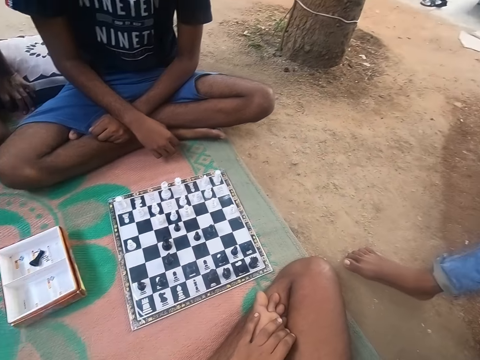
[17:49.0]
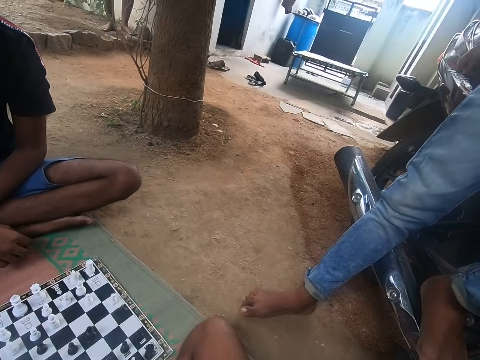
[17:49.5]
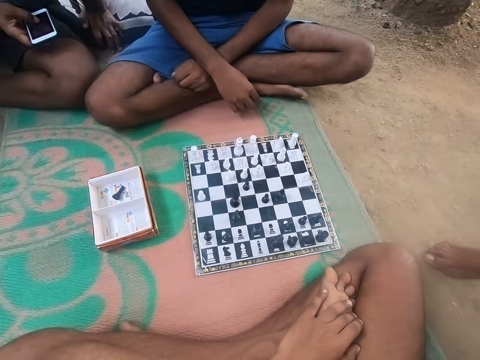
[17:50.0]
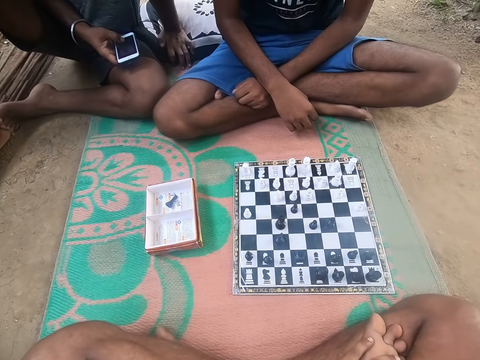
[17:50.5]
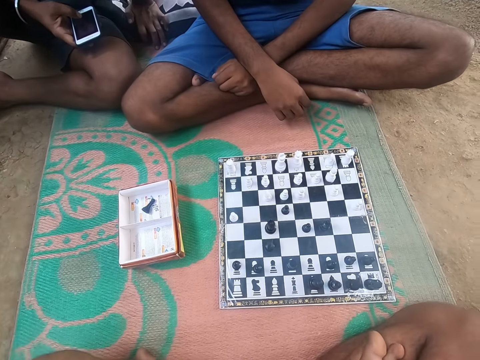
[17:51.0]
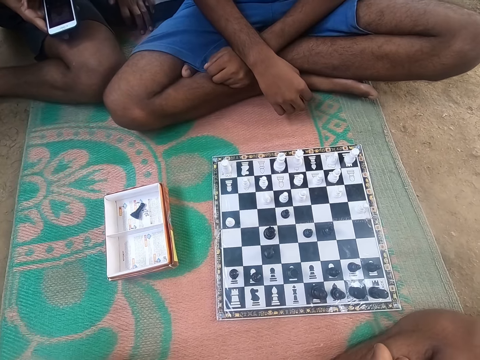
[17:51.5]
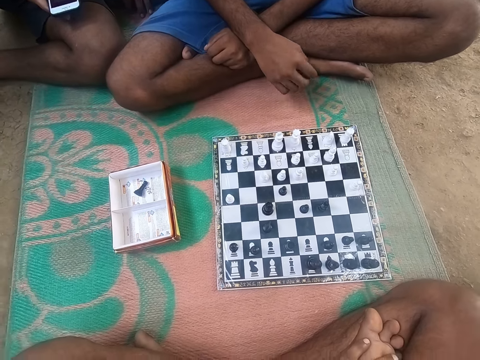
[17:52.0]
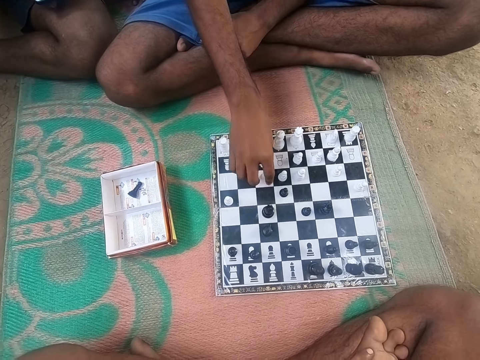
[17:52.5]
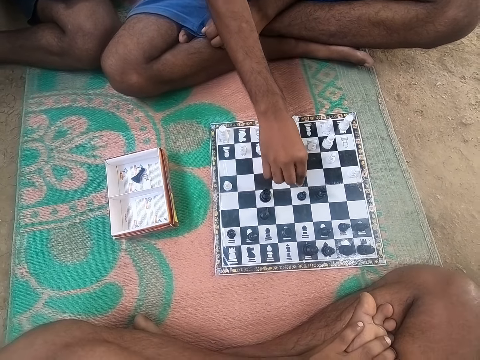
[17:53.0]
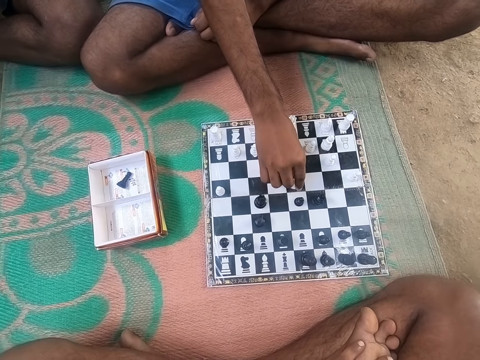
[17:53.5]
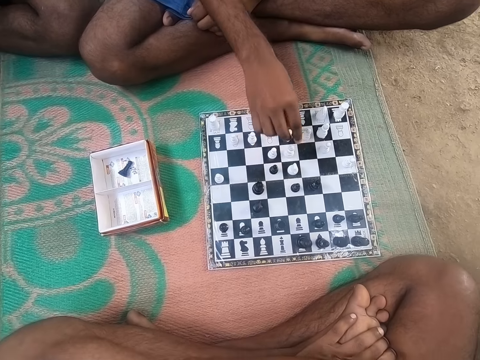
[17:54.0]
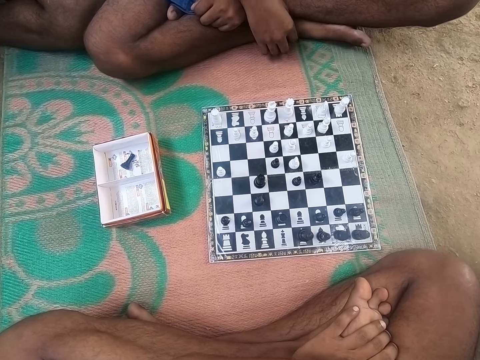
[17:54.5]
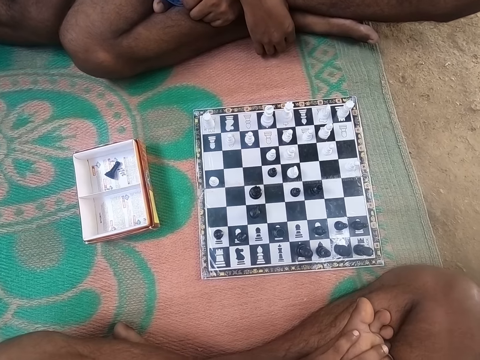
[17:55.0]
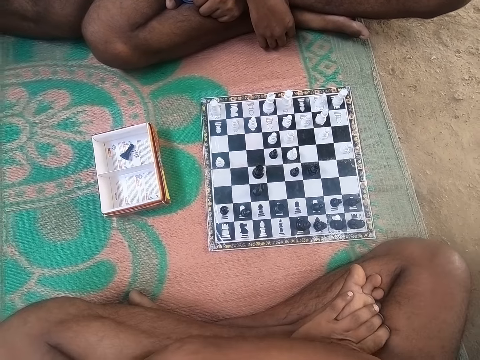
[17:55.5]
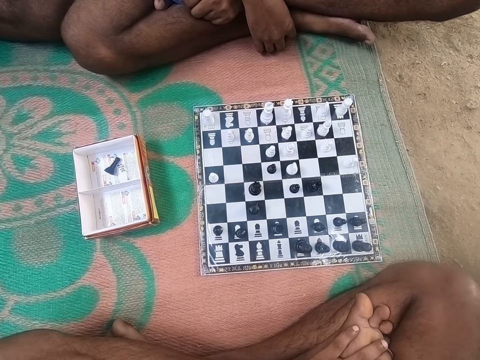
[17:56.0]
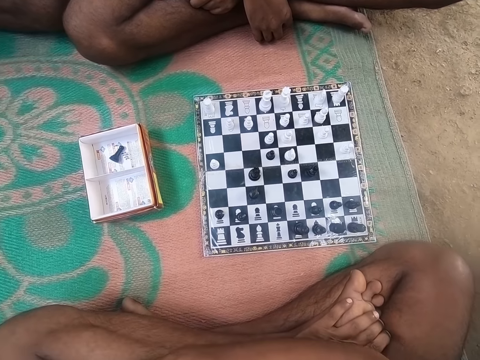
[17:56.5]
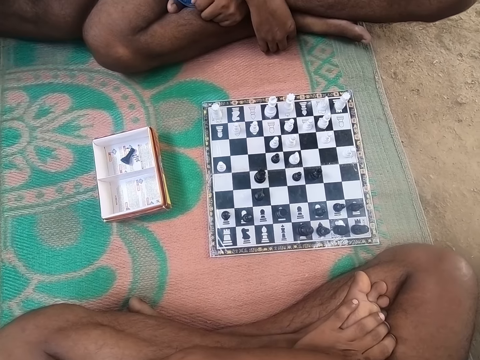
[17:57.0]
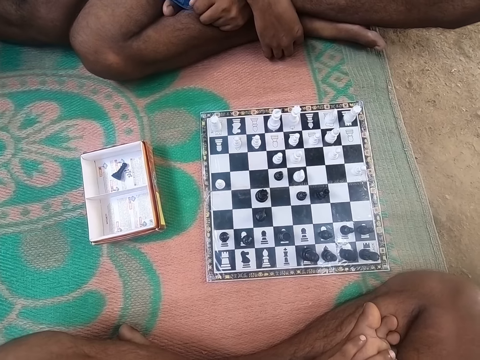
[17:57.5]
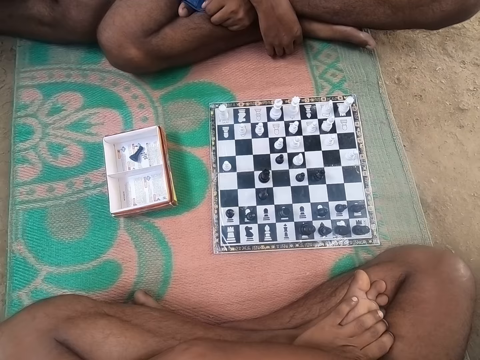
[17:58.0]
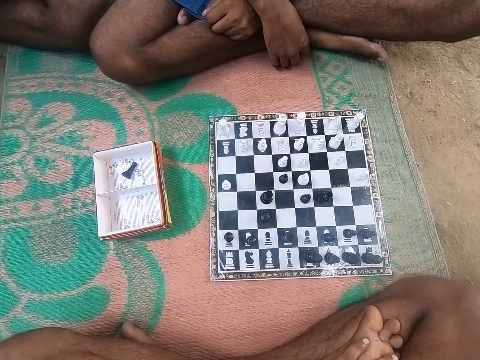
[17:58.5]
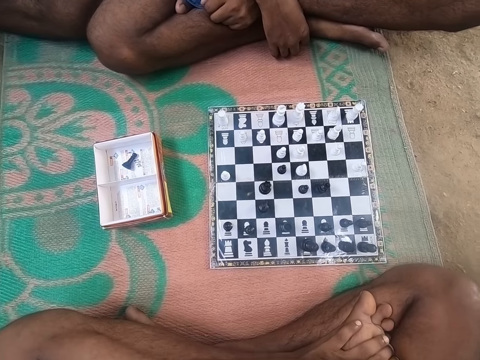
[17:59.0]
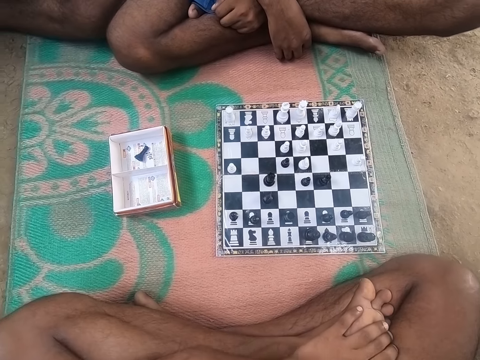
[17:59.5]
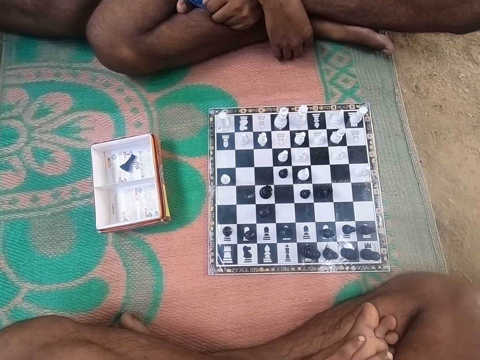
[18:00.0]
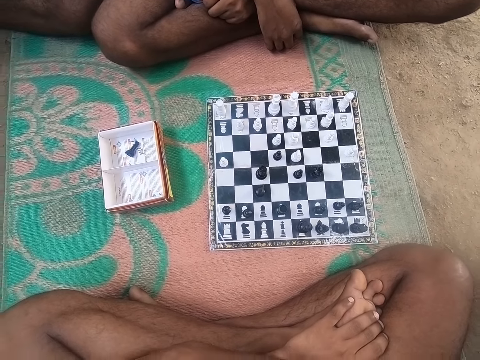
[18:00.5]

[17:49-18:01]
The camera wearer looks at the chess. They look around the compound. A man talks to the camera wearer. Another man holds a phone. The camera wearer converses with the first man and the other man. The first man looks around the chess board. The camera wearer looks around the chess board. The other man plays chess. The first man talks to the camera wearer. The camera wearer looks around the chess board. They converse with the first man and the other man.

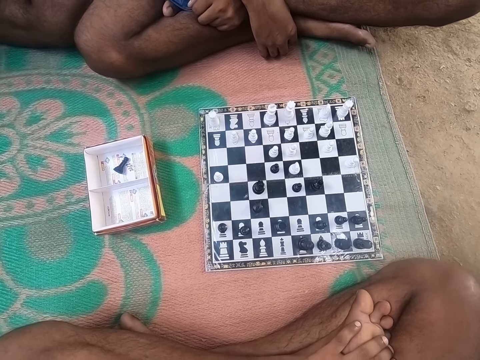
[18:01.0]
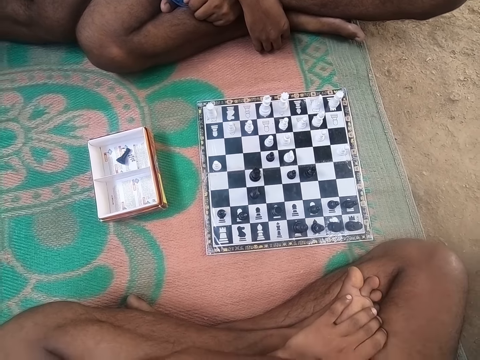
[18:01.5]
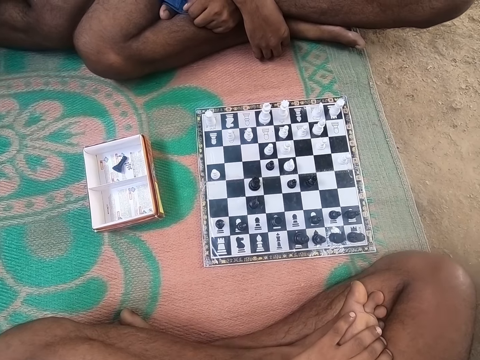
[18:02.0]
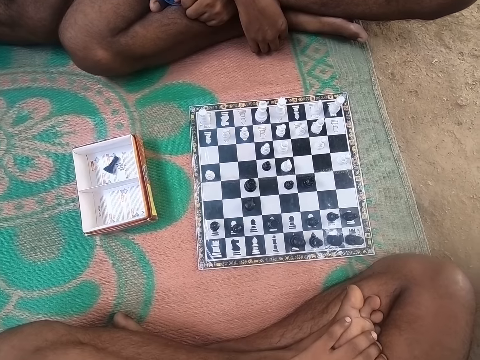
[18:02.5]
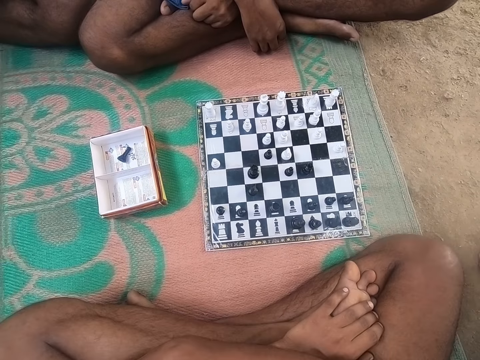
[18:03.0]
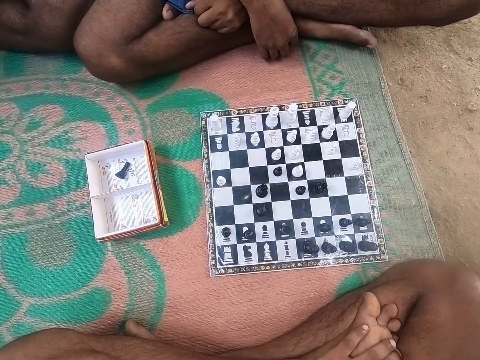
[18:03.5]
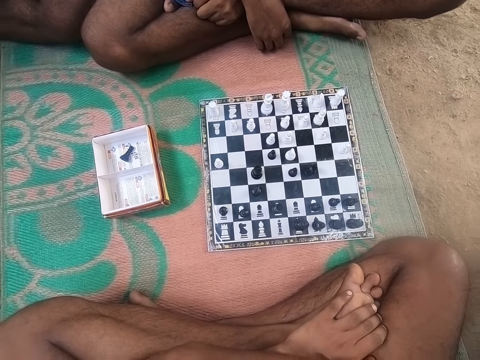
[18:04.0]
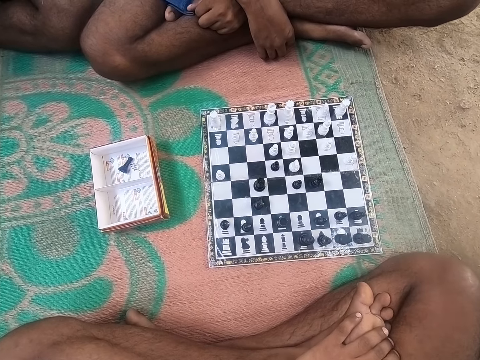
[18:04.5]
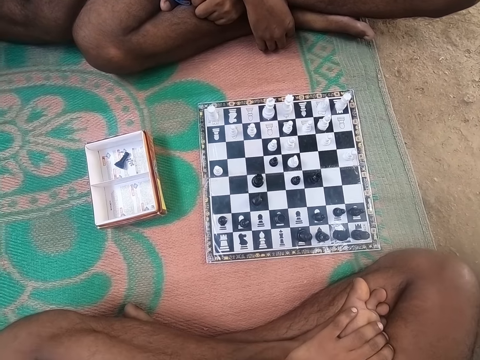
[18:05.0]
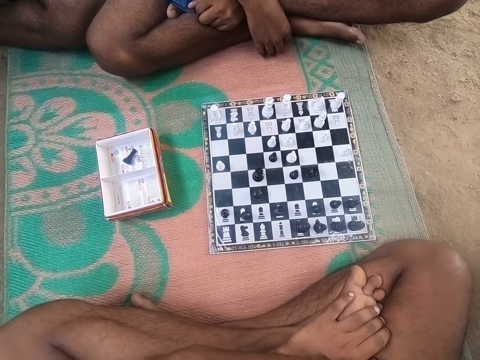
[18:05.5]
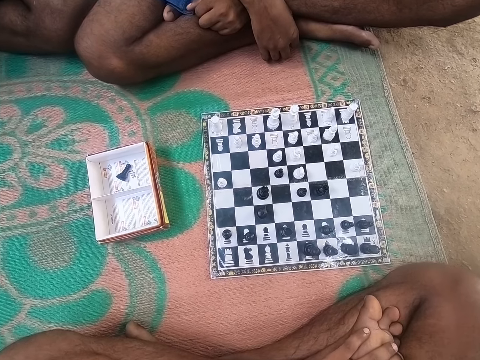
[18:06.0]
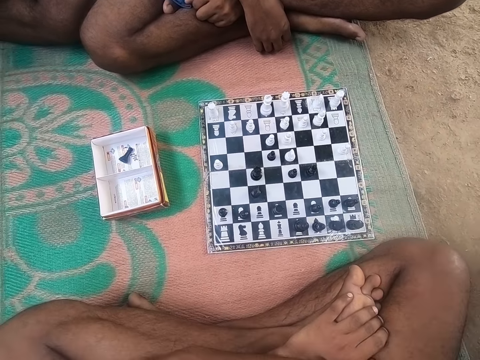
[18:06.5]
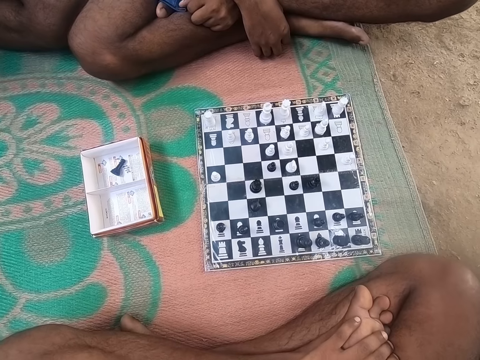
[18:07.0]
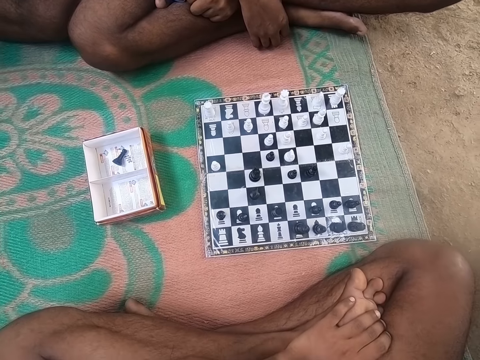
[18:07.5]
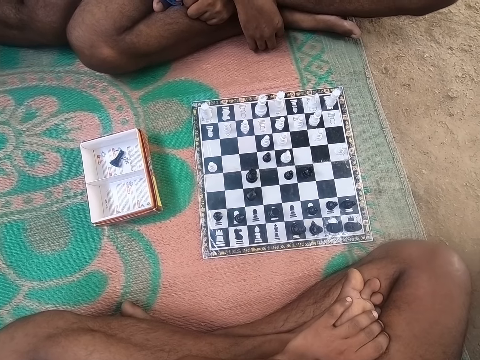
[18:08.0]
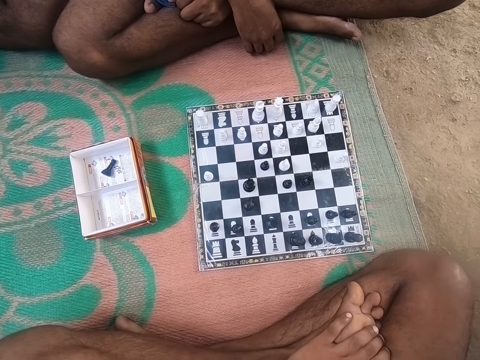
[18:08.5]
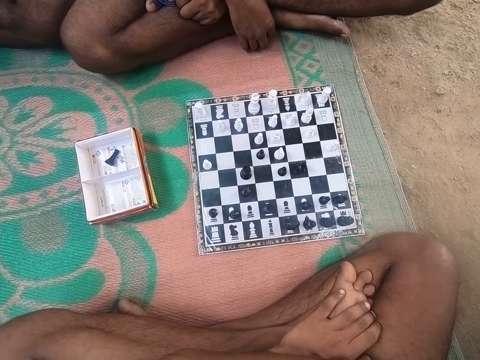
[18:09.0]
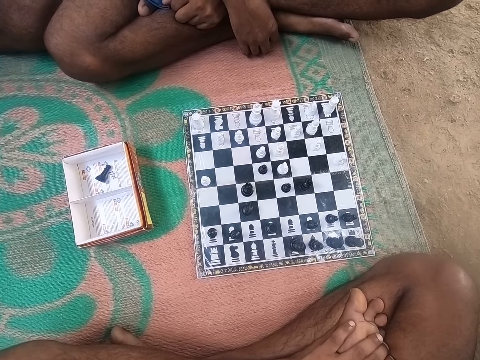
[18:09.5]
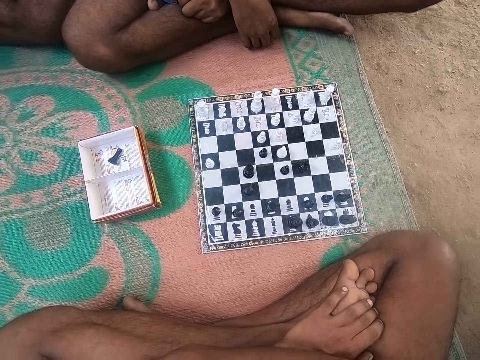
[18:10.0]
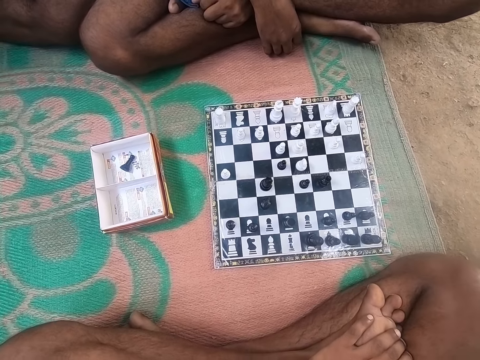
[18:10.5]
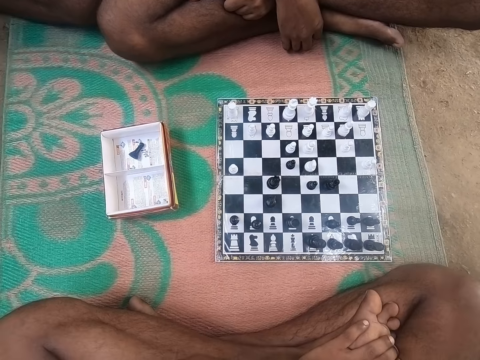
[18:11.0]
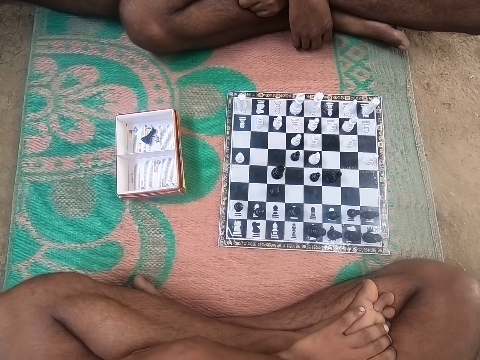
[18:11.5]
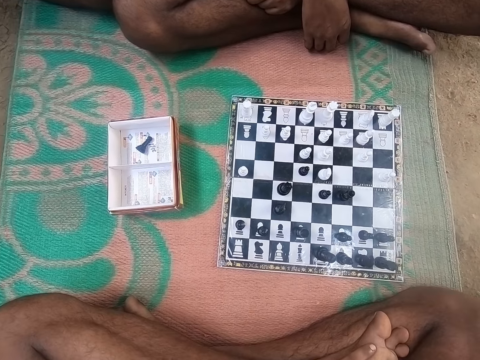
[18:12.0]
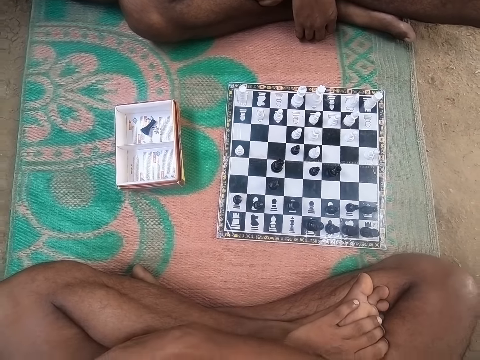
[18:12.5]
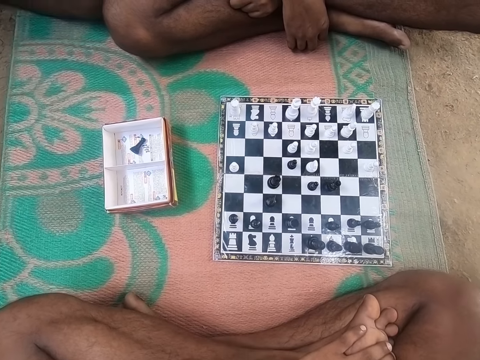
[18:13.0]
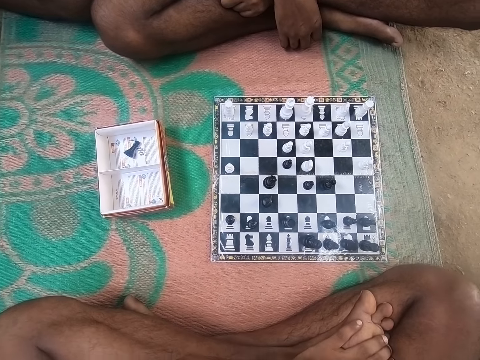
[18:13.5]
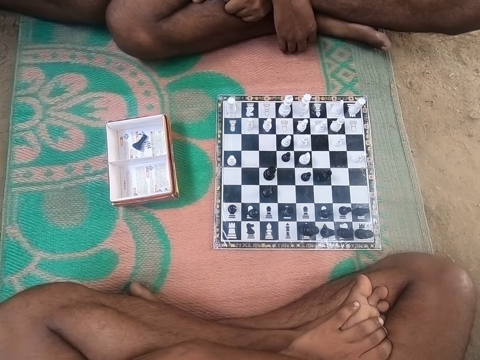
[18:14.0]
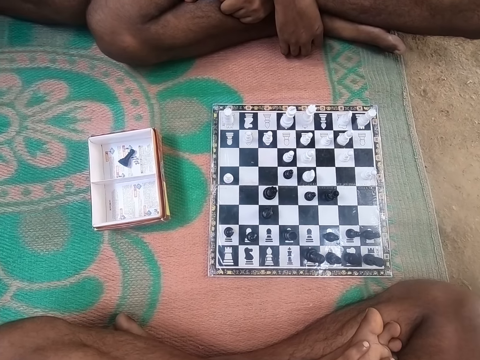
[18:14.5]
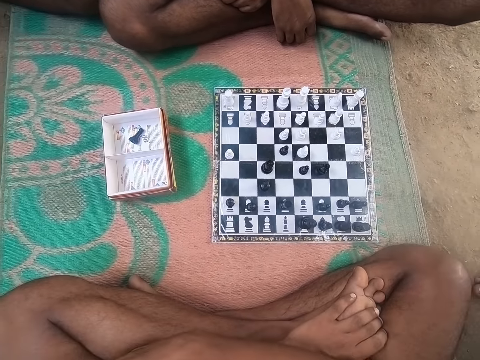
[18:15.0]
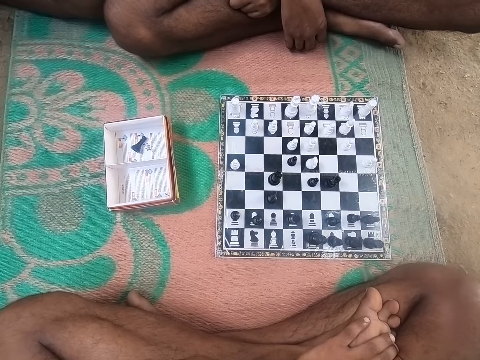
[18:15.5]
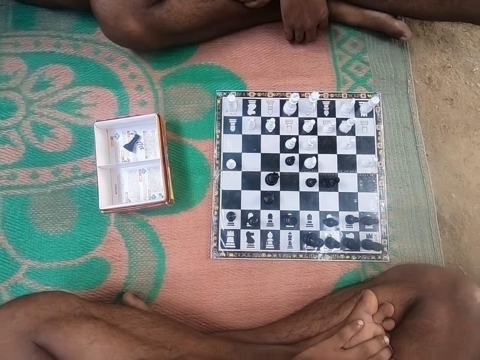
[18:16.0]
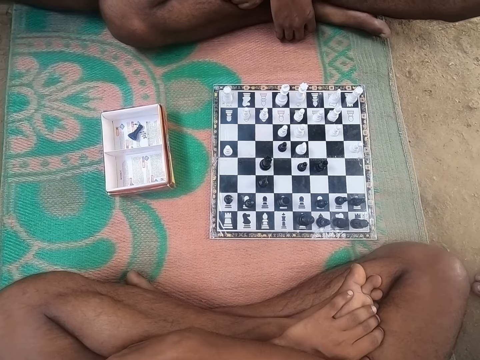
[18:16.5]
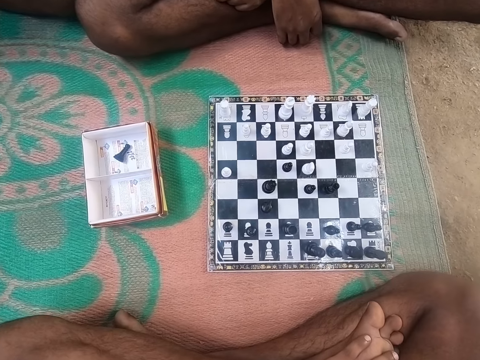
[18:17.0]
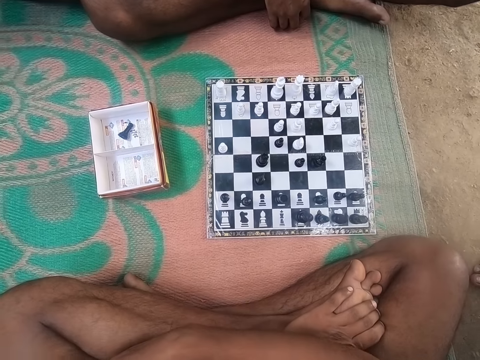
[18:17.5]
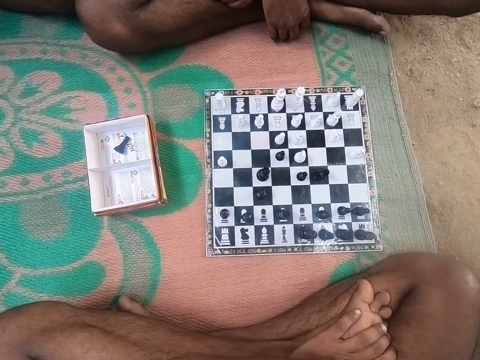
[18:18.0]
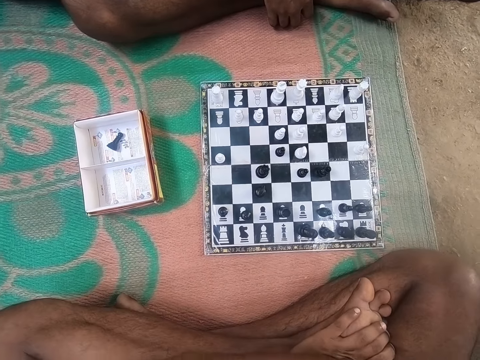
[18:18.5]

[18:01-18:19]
A man looks around the chess board. The camera wearer looks around the chess board. They converse with the man and another man. They look at the chess. They look around the chess board.
